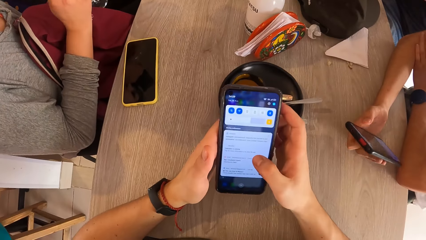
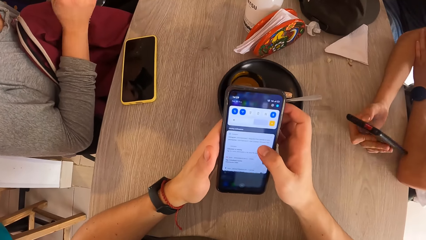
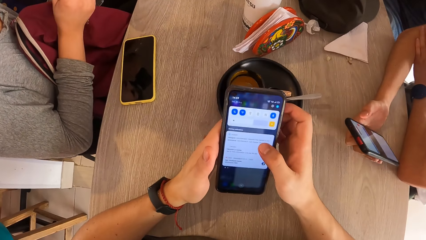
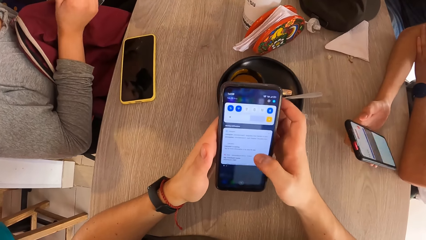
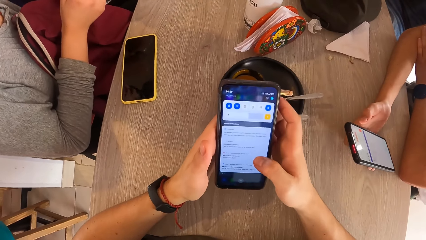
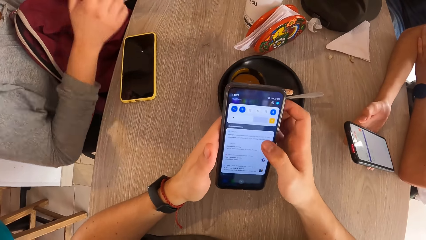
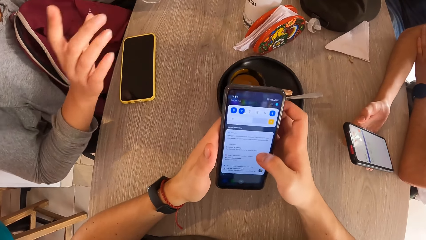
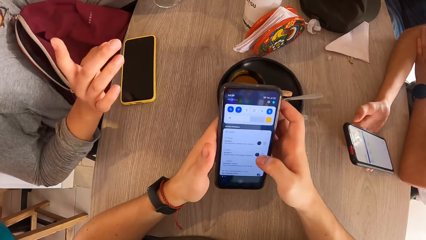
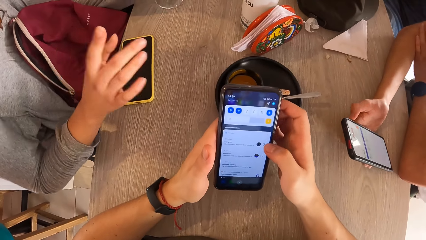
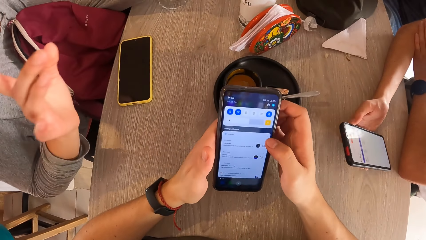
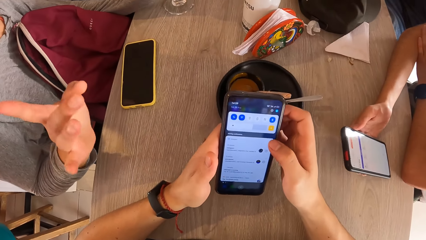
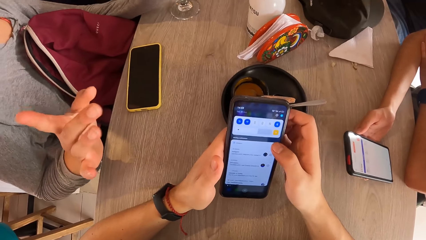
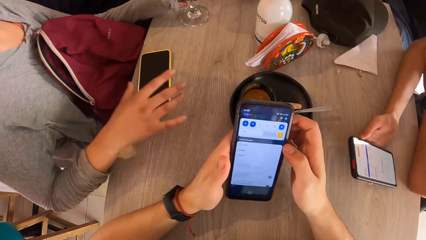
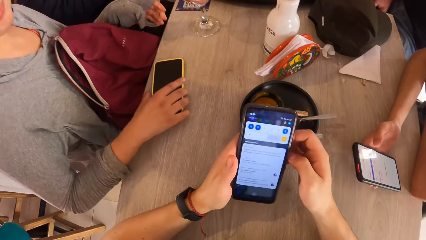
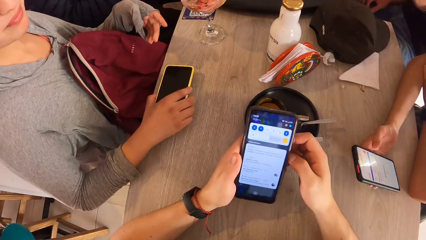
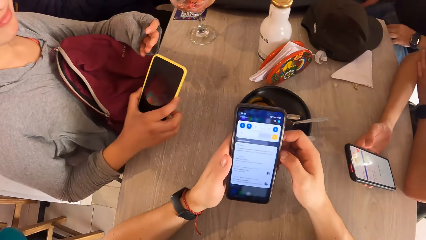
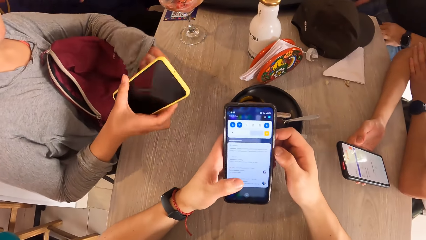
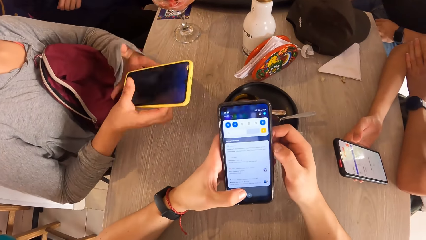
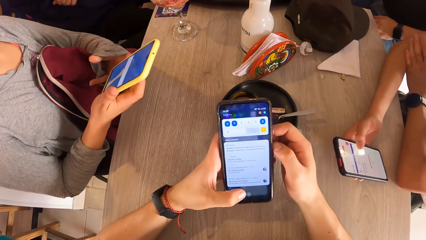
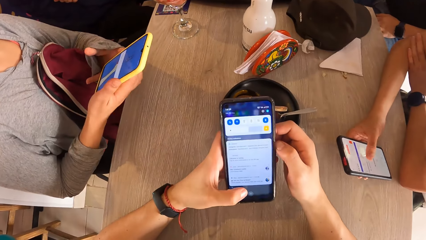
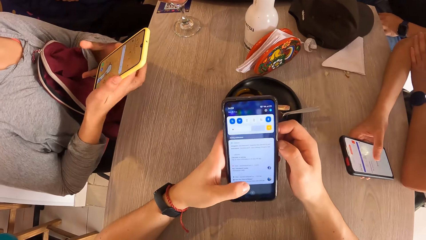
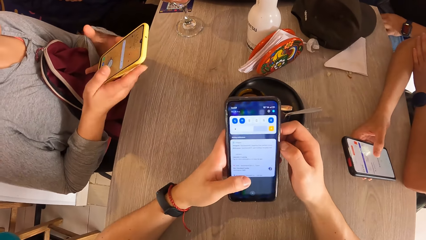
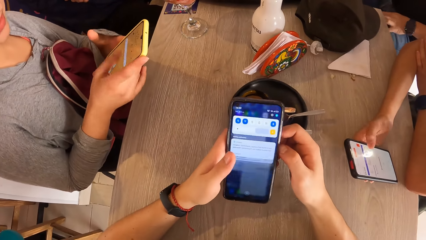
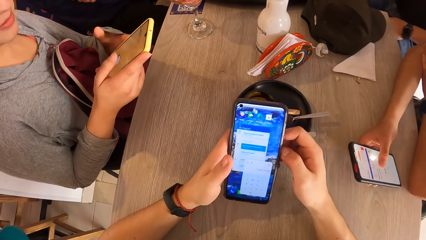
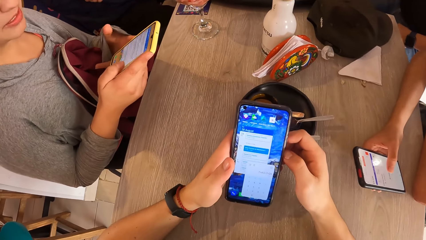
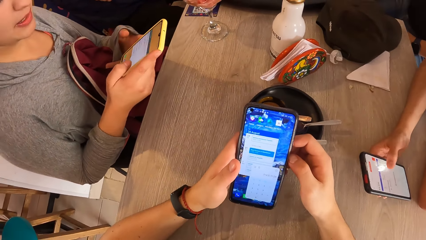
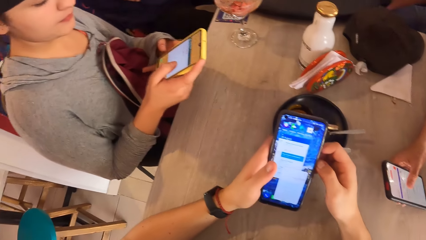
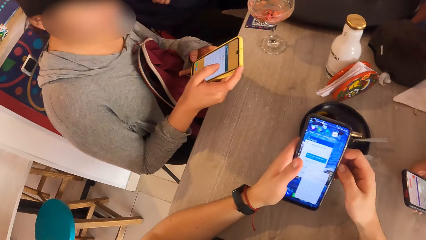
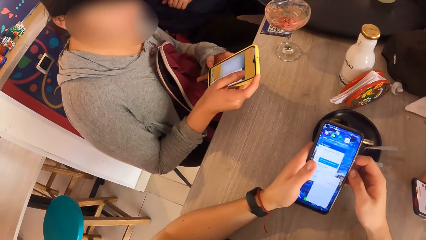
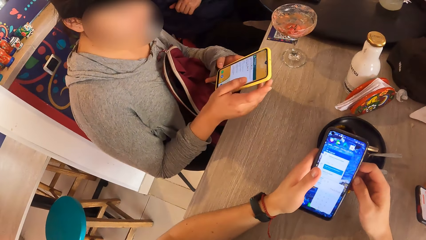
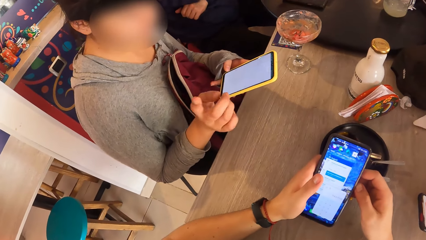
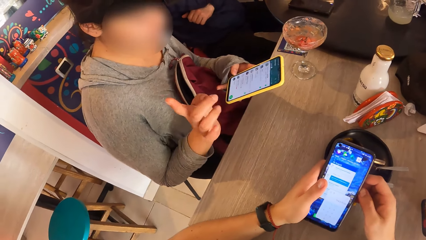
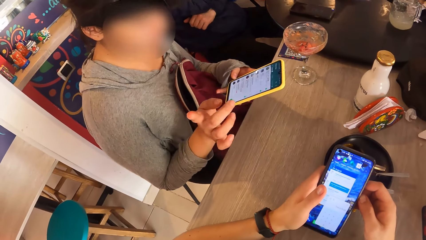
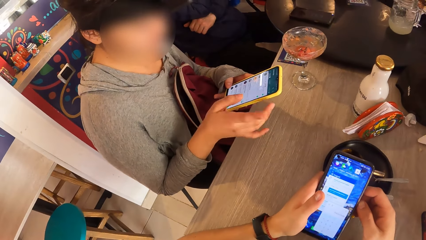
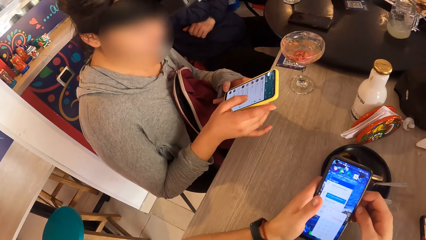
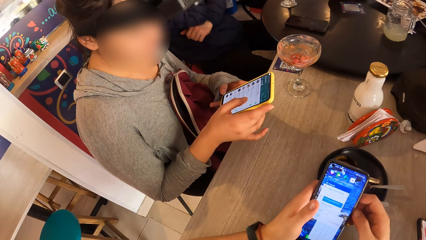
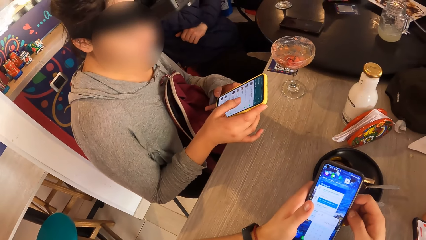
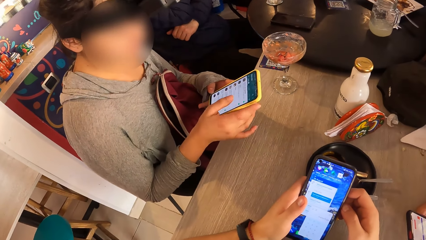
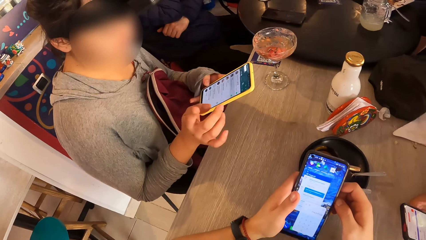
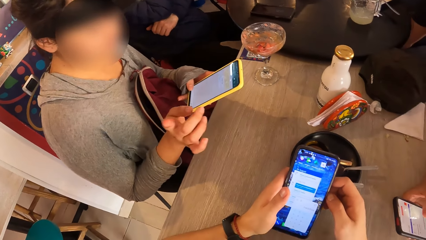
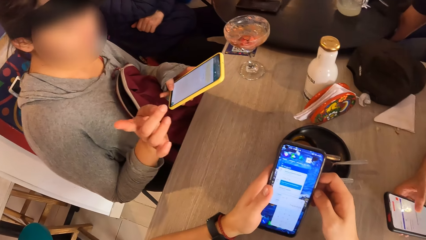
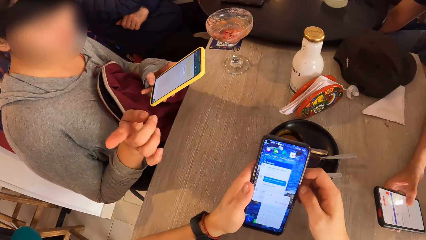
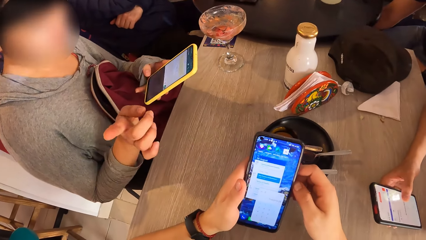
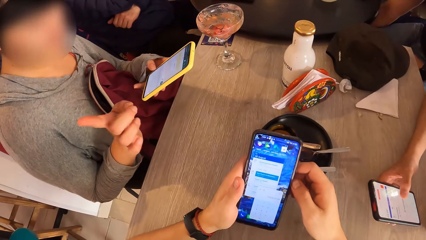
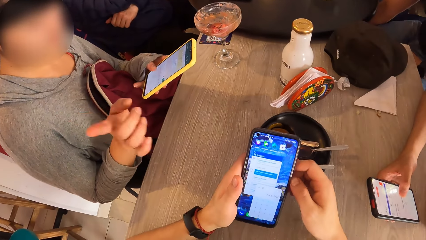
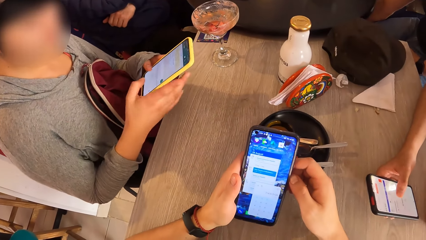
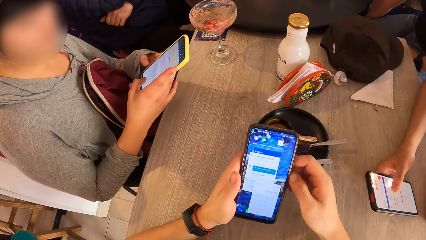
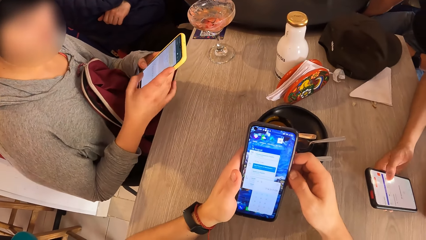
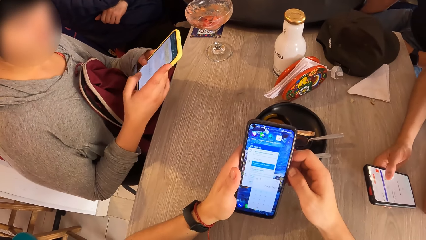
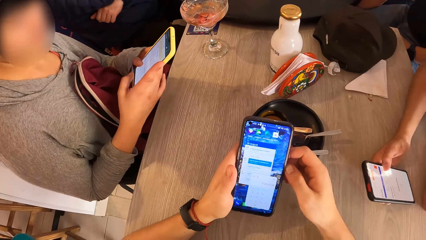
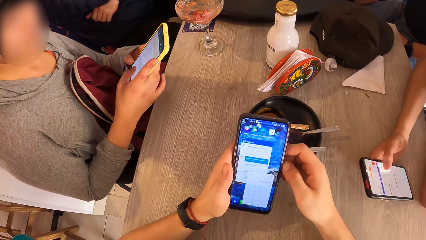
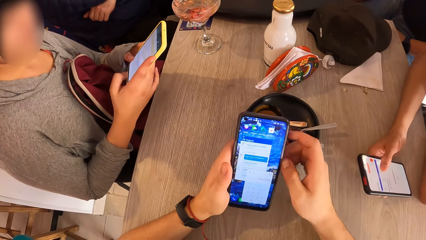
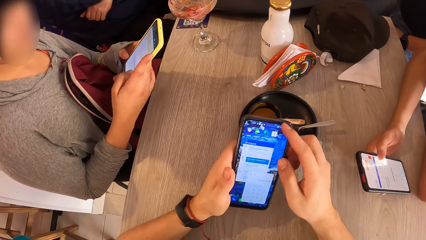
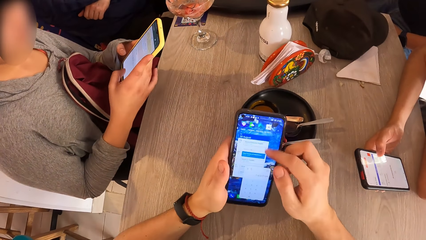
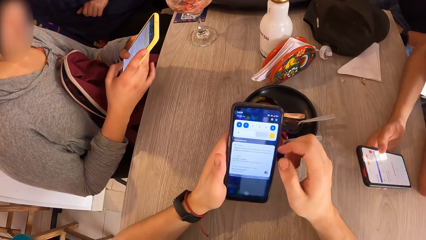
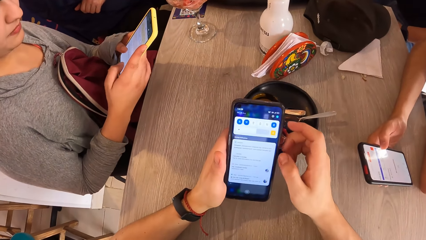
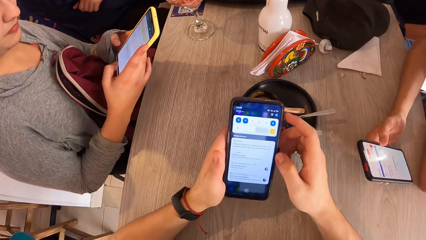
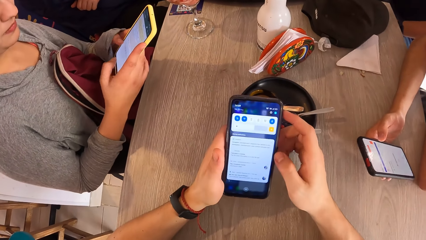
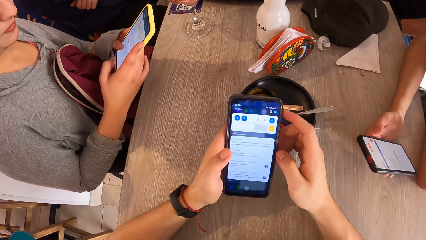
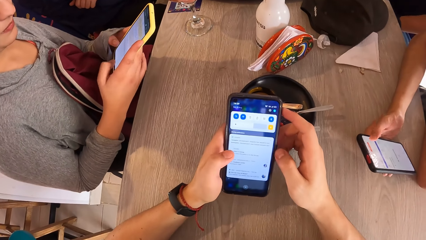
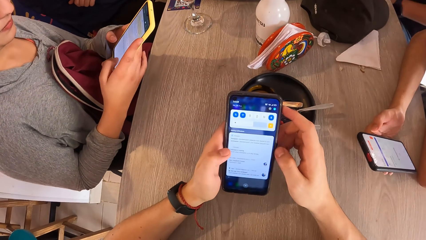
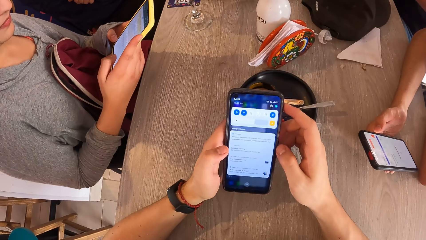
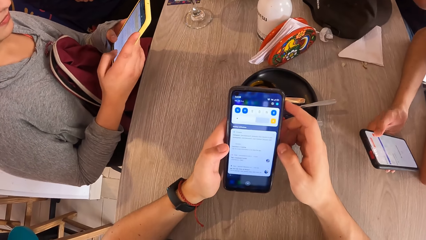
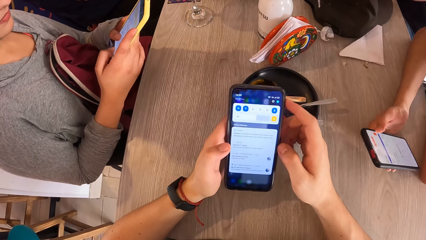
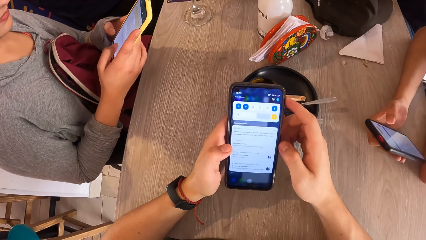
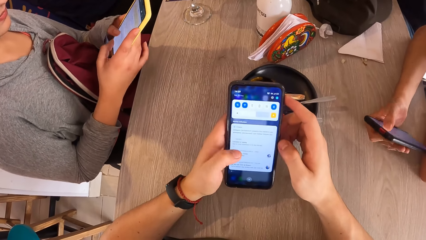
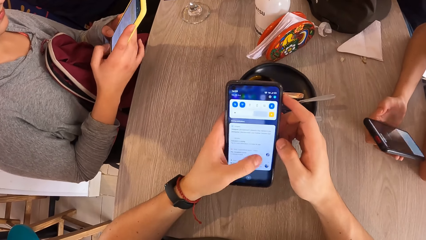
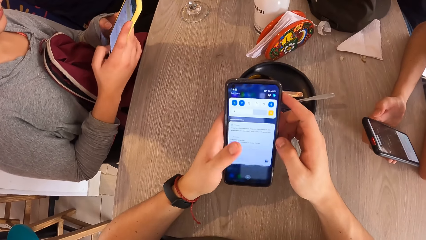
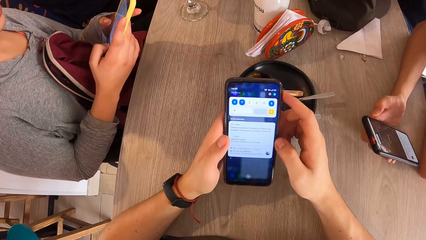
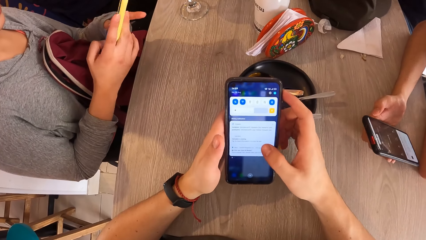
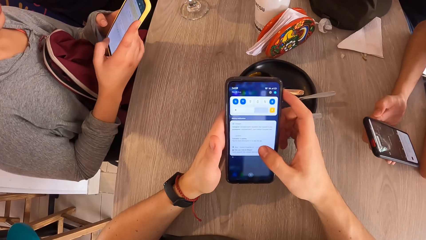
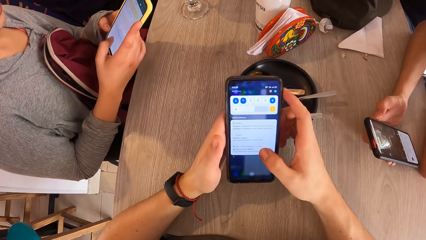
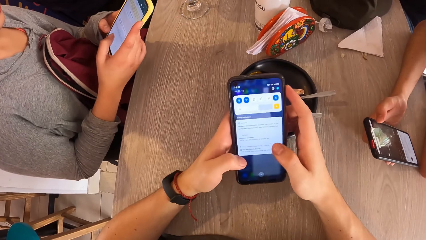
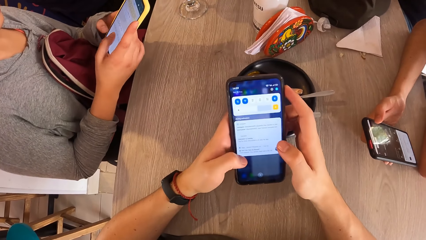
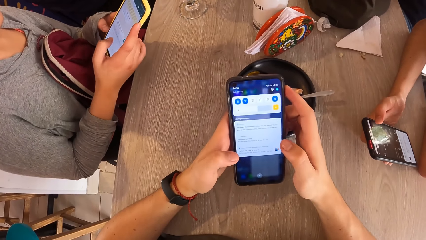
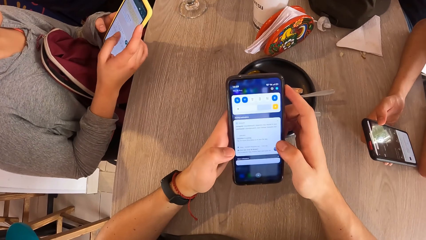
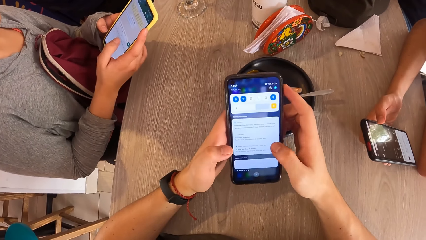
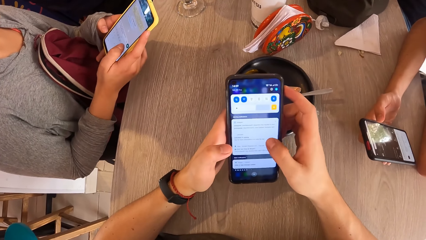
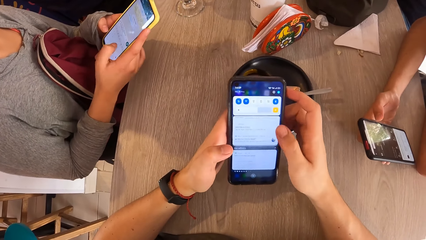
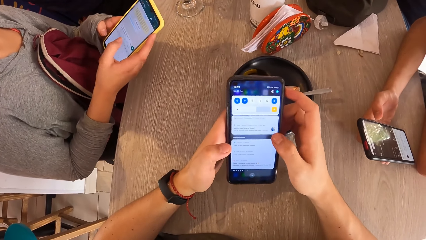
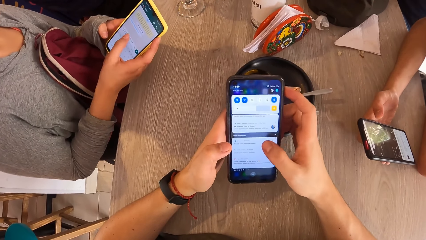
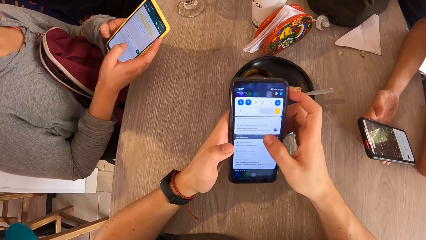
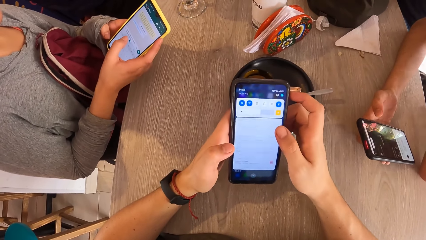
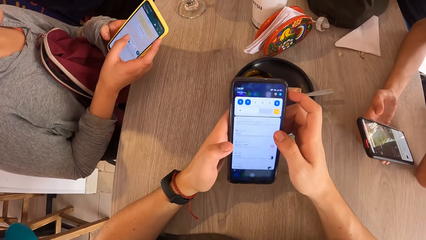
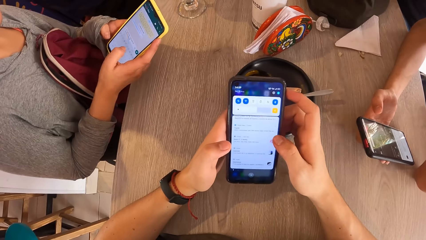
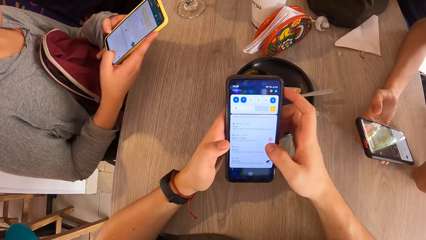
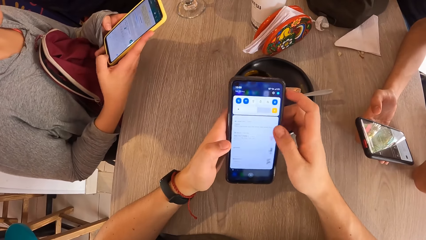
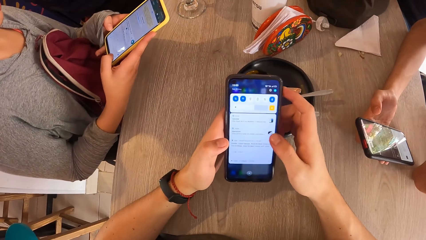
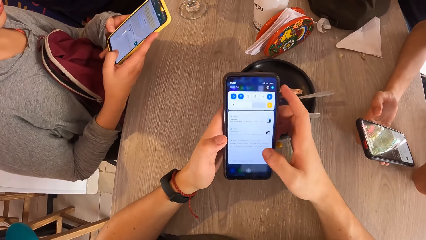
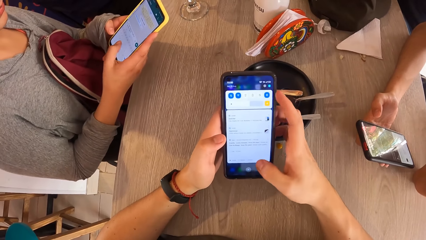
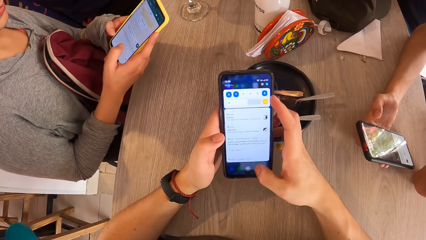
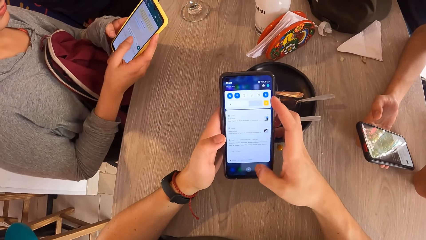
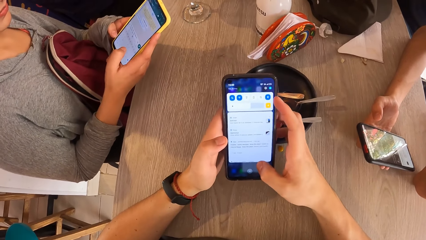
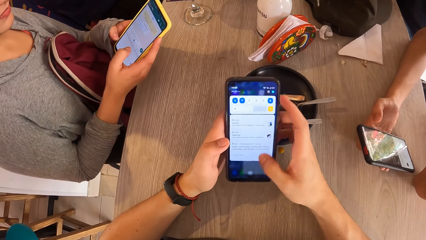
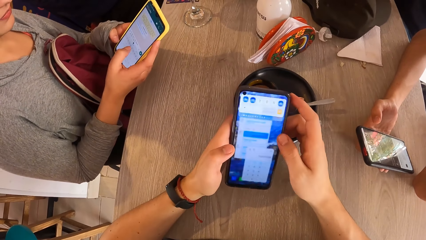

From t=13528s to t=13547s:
The woman takes a phone from the table with her right hand. She operates the phone with both hands. The woman interacts with the camera wearer. The camera wearer scrolls the cellphone.
